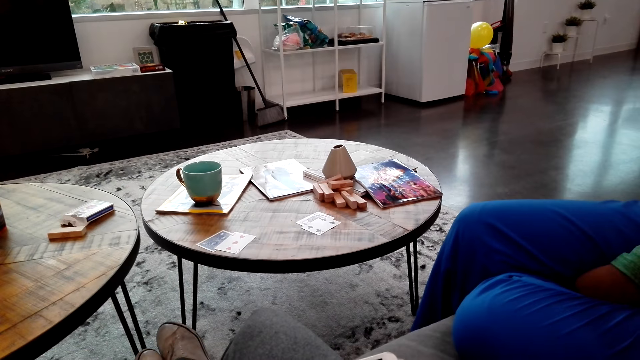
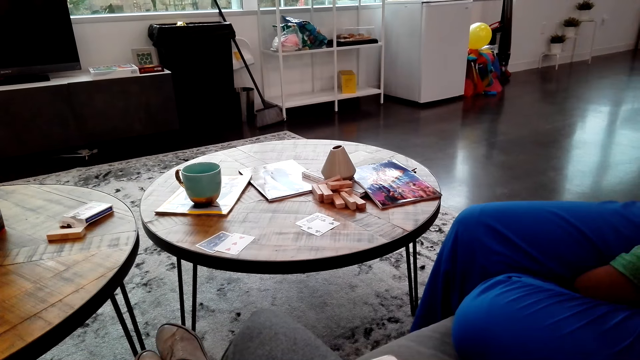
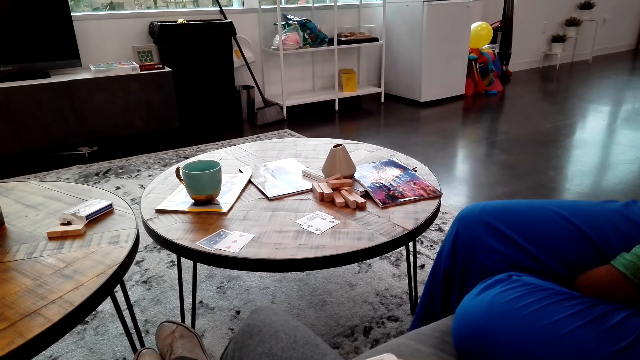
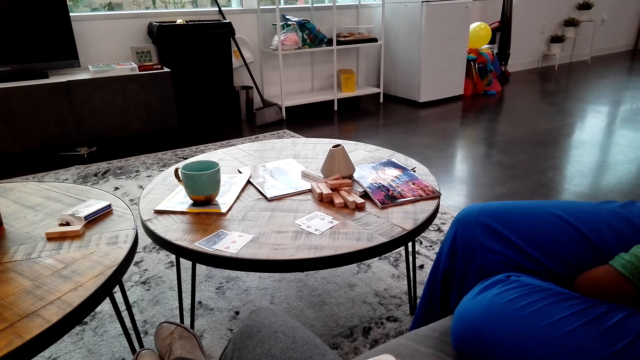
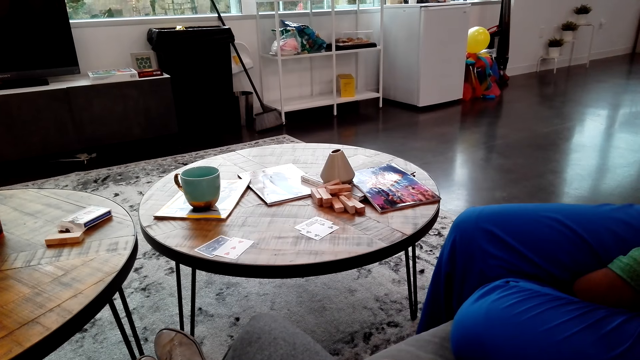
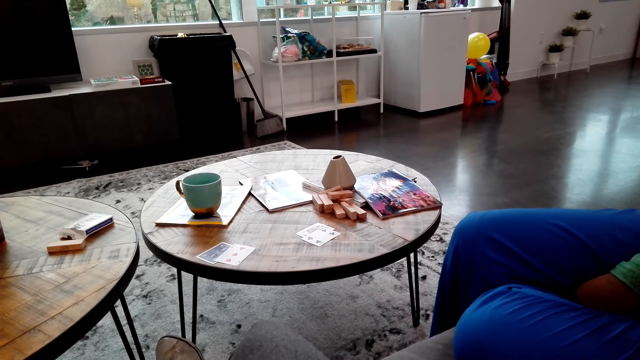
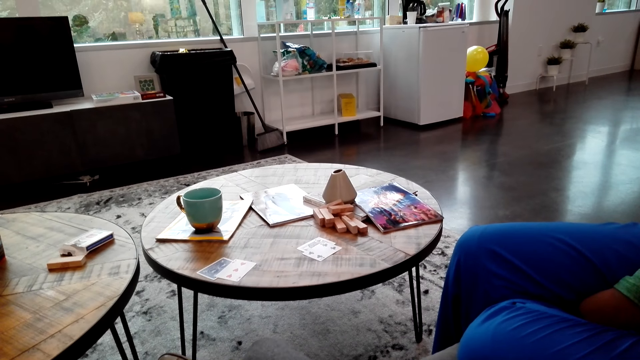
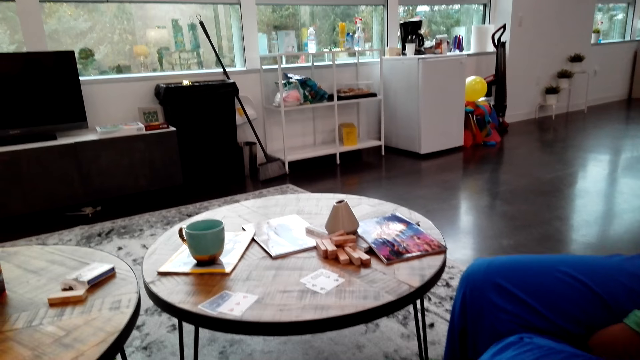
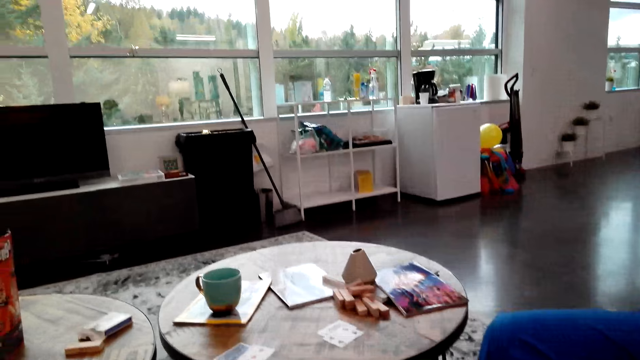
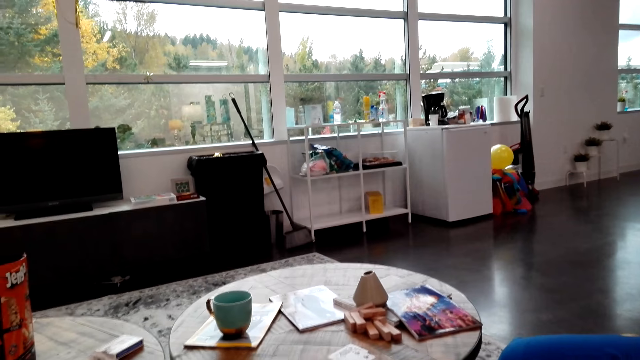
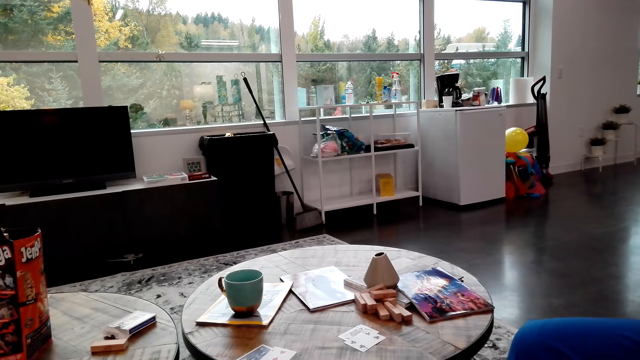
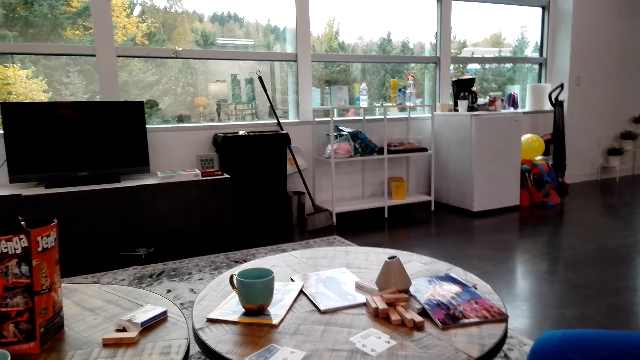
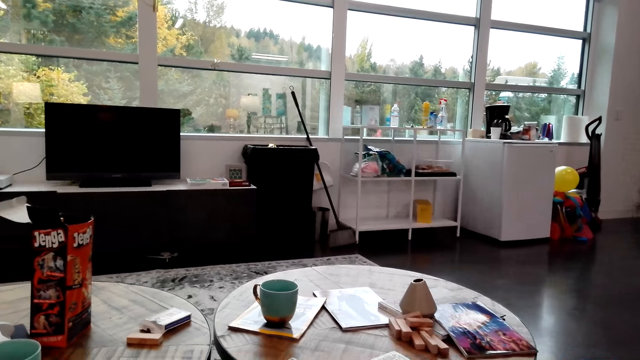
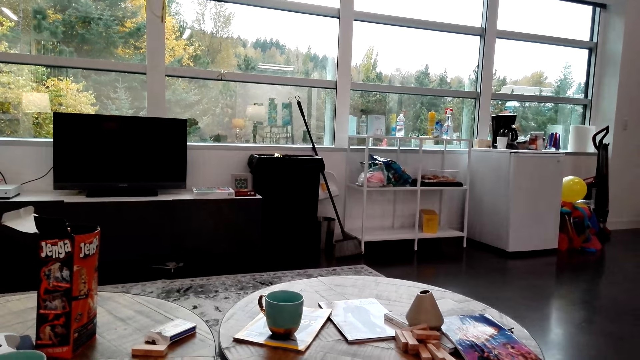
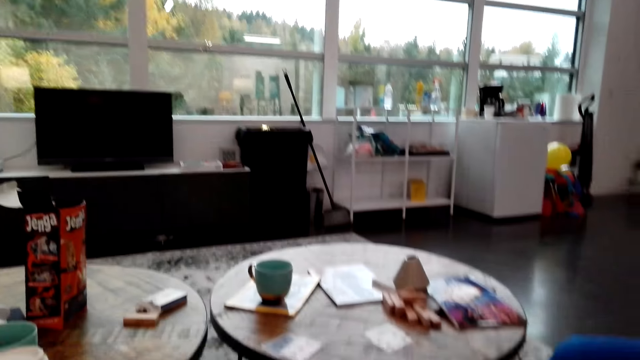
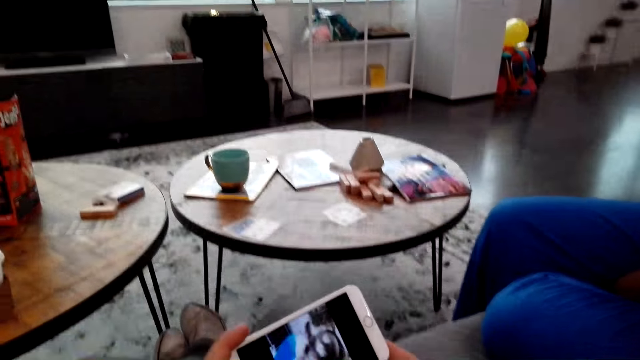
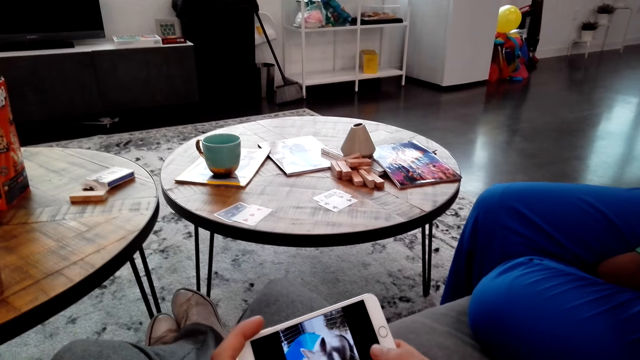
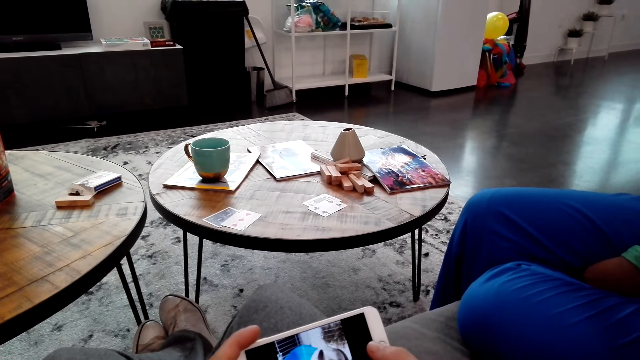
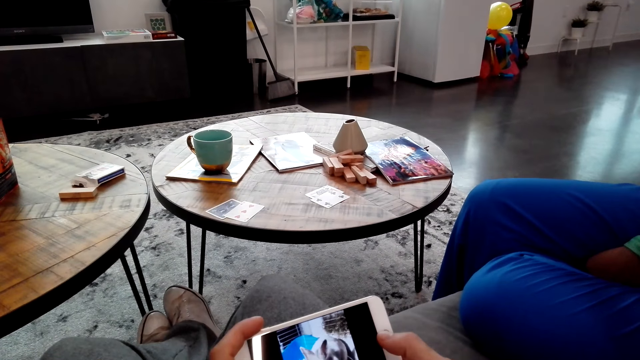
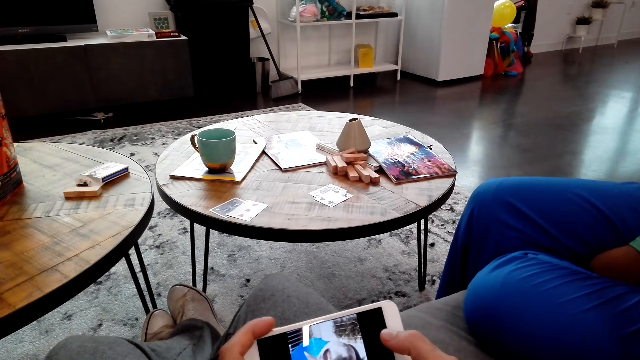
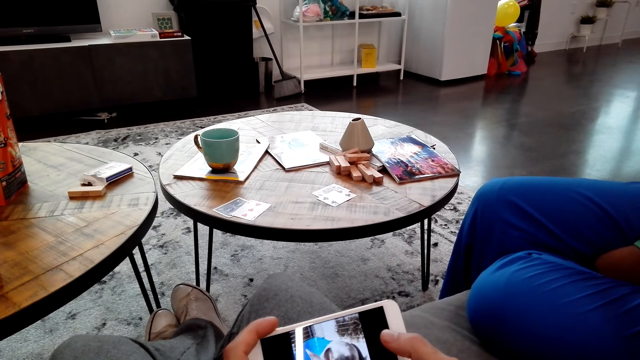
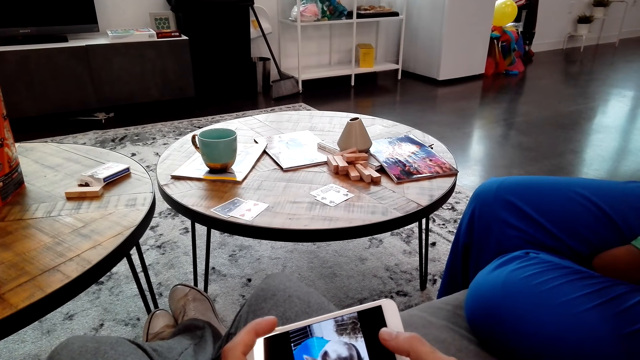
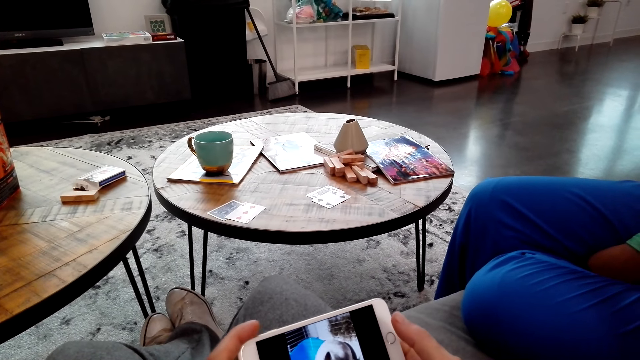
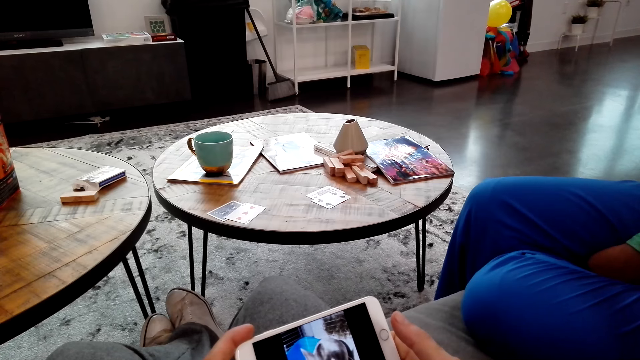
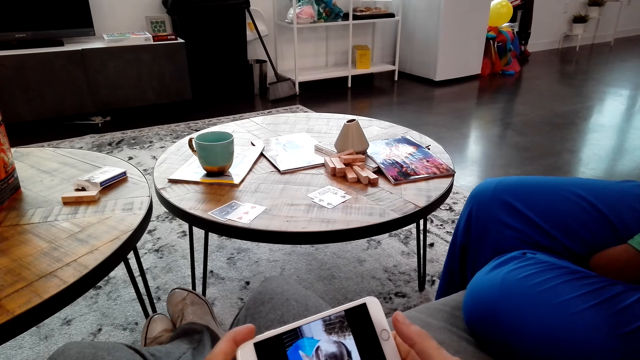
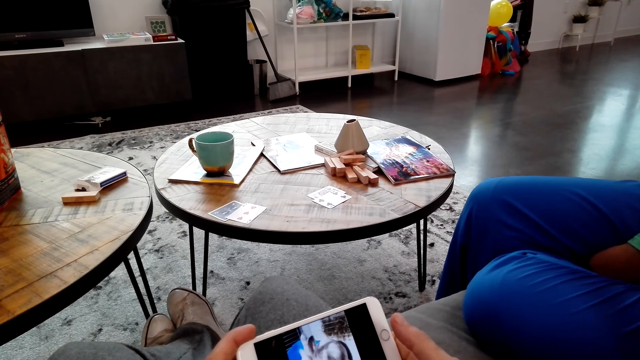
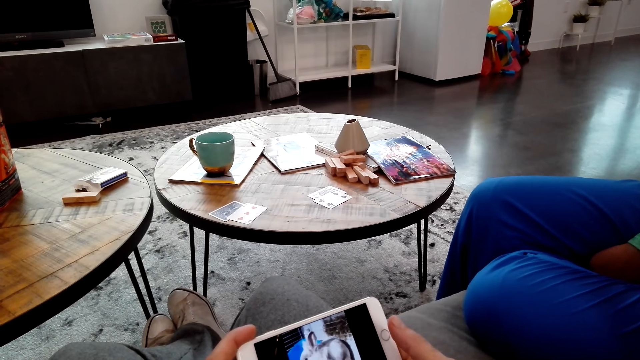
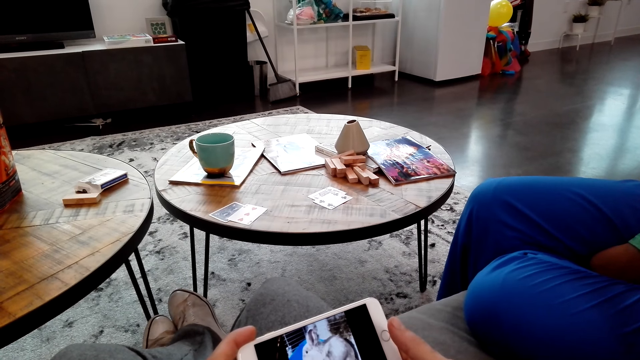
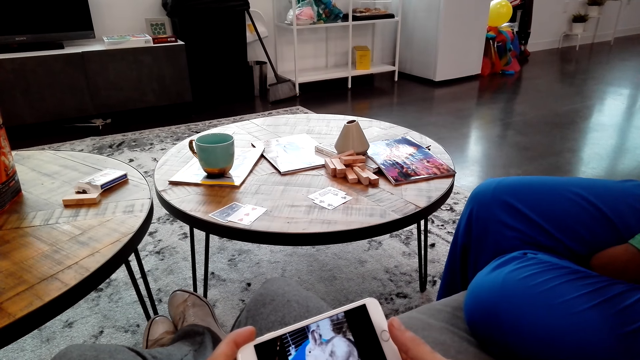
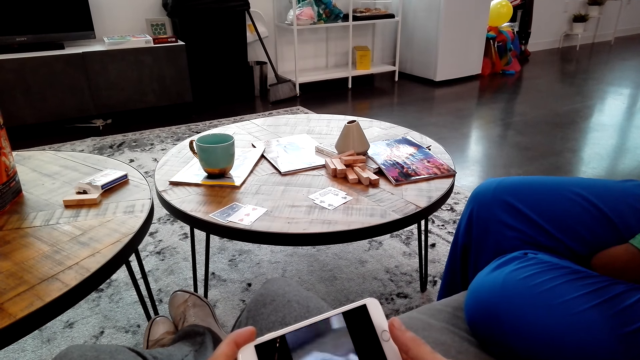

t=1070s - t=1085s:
The camera wearer yawns. They watch a video on the phone. They play a game on the phone.

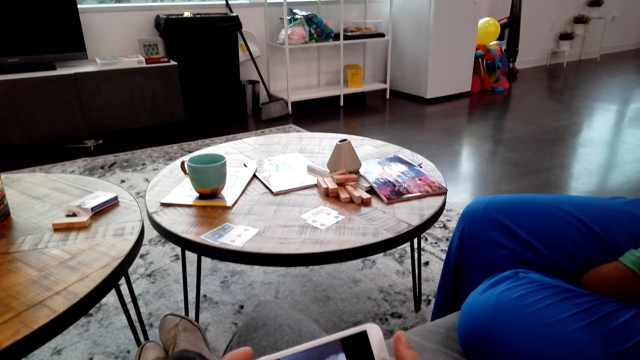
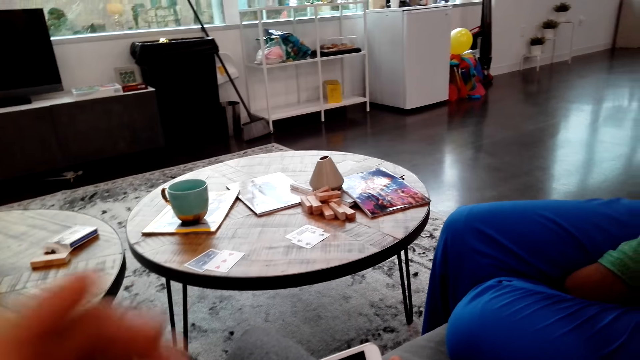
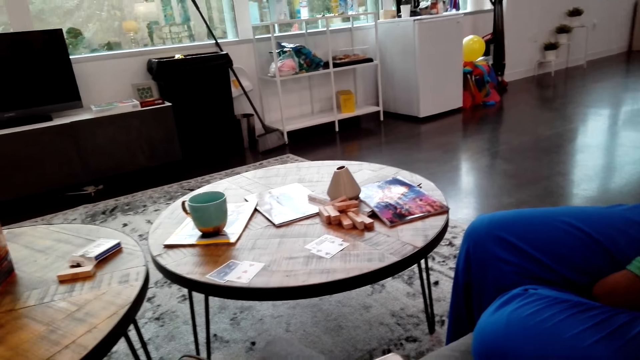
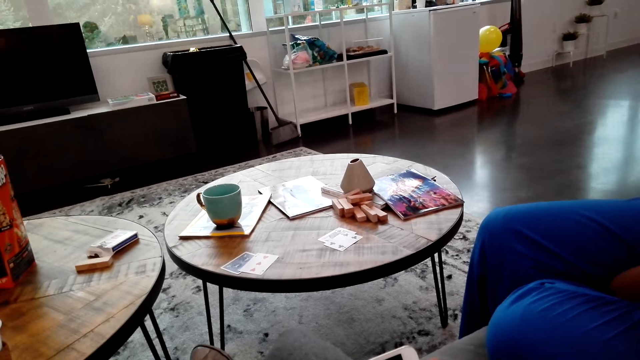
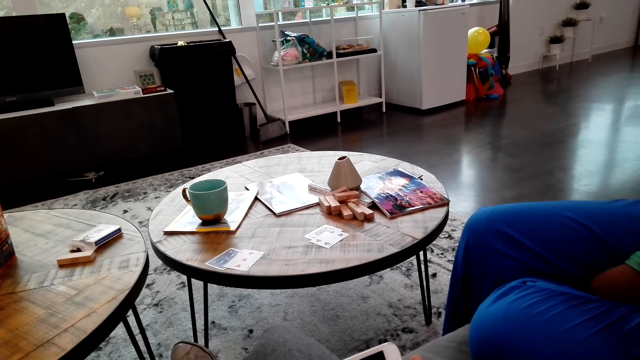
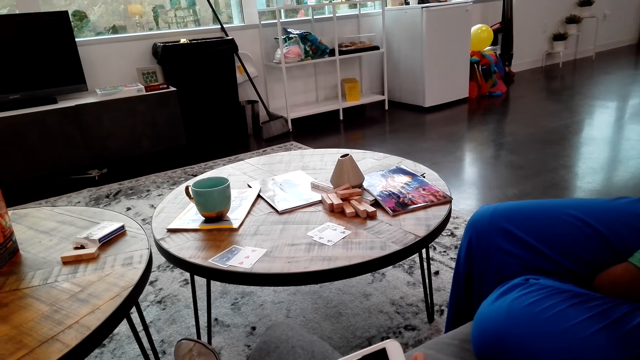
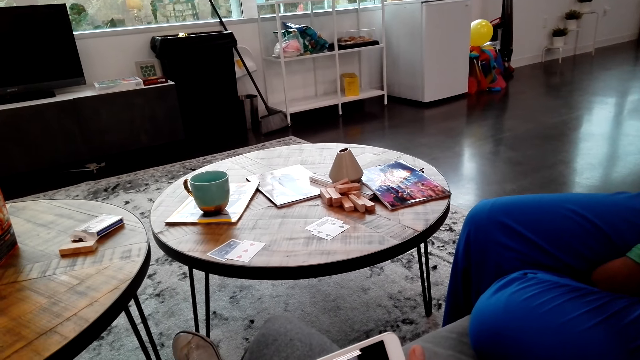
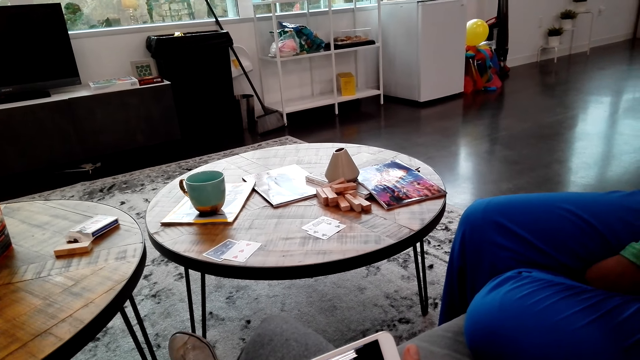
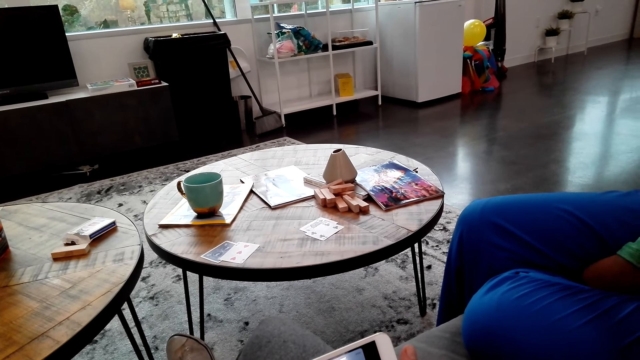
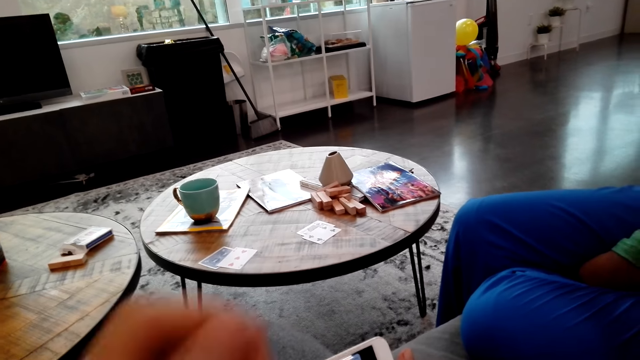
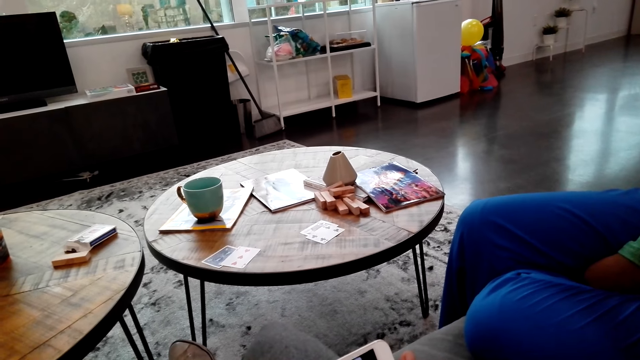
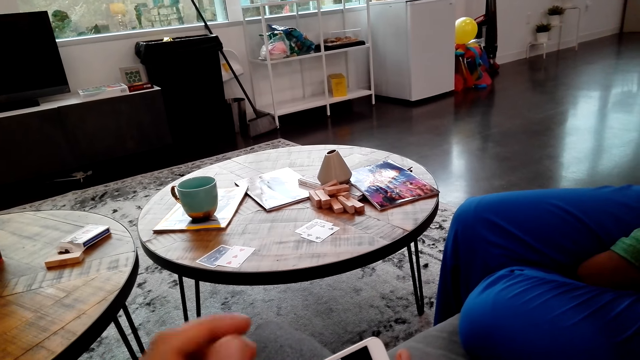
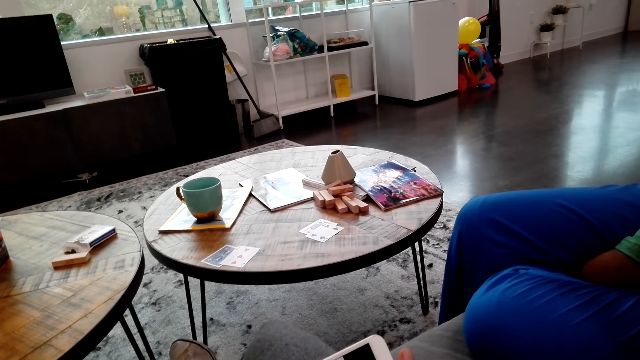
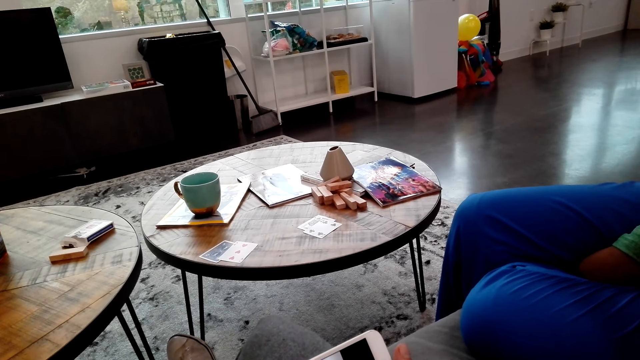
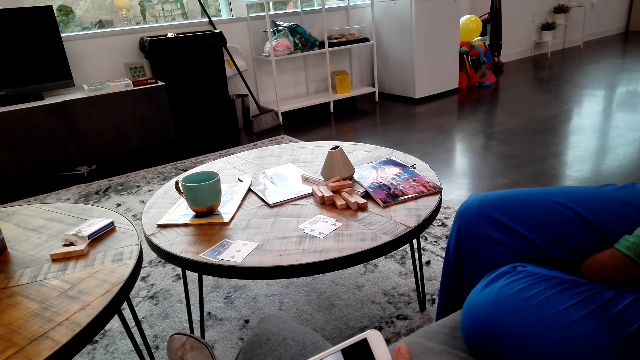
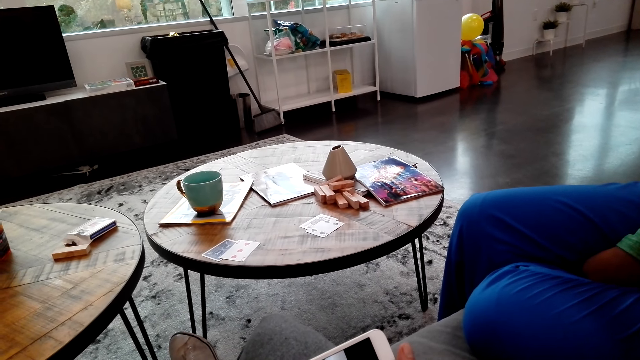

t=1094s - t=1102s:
The camera wearer looks around. They lift a hand.
